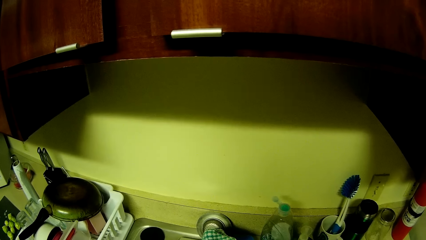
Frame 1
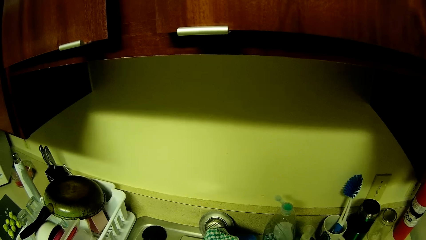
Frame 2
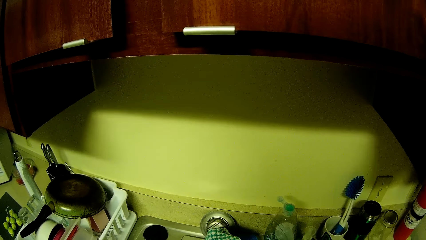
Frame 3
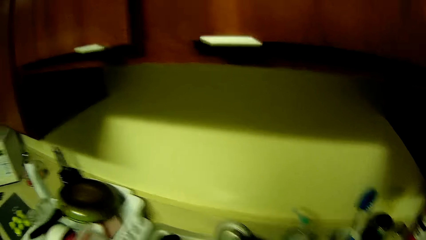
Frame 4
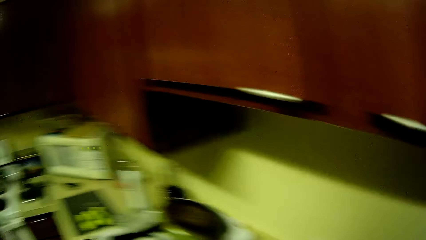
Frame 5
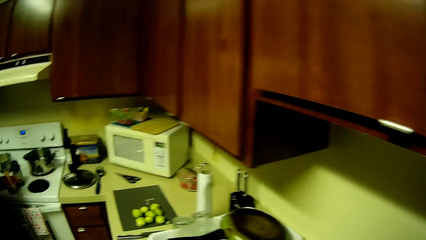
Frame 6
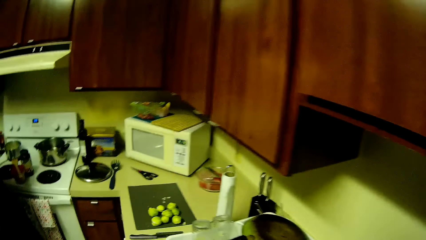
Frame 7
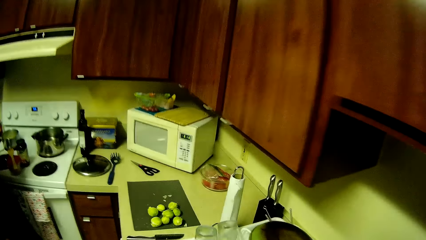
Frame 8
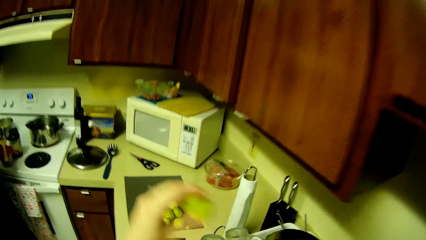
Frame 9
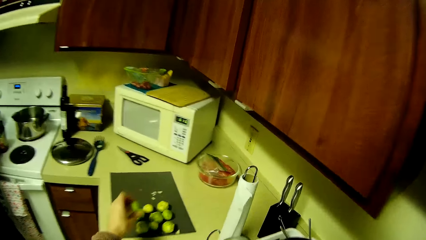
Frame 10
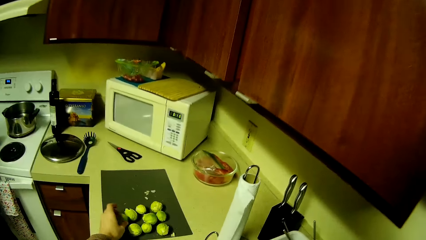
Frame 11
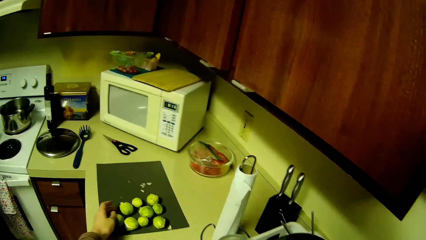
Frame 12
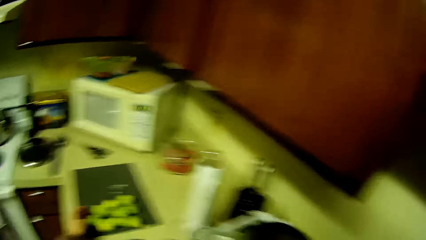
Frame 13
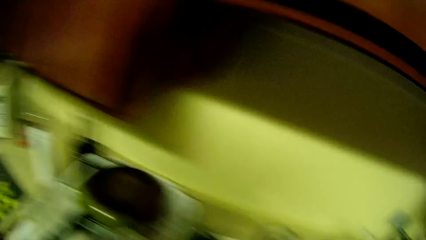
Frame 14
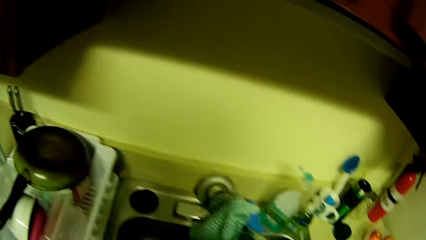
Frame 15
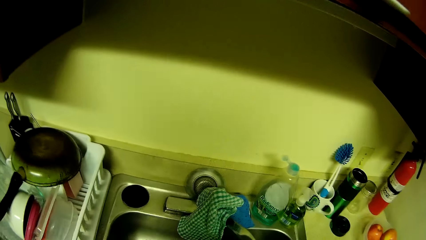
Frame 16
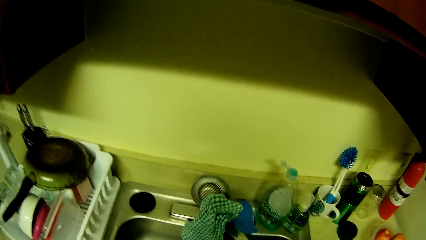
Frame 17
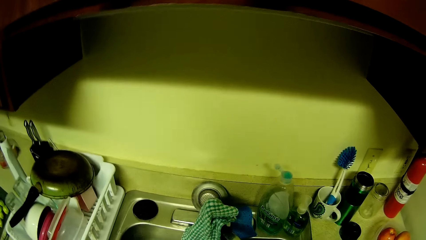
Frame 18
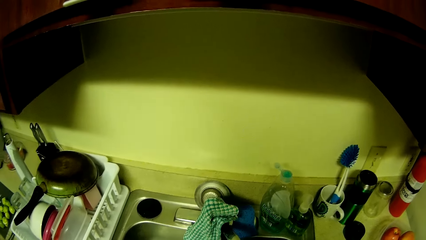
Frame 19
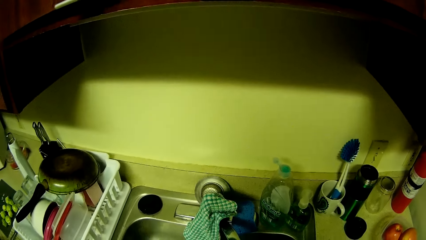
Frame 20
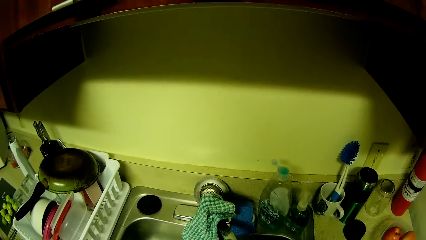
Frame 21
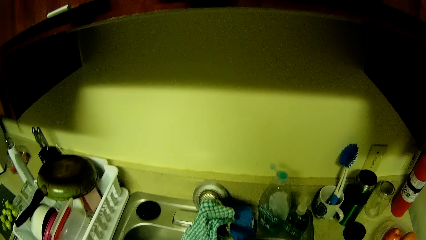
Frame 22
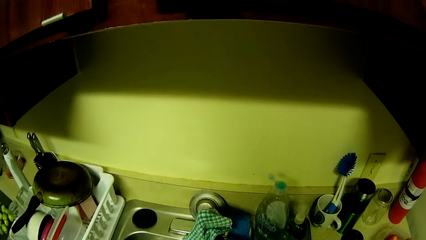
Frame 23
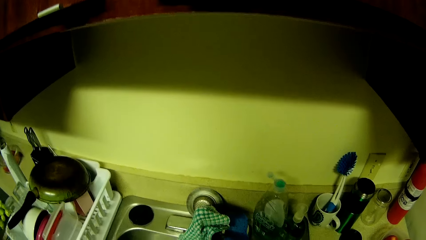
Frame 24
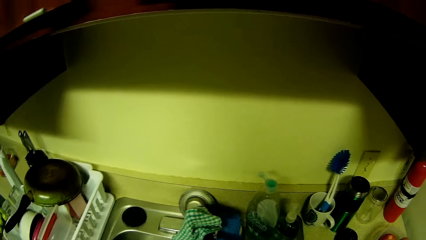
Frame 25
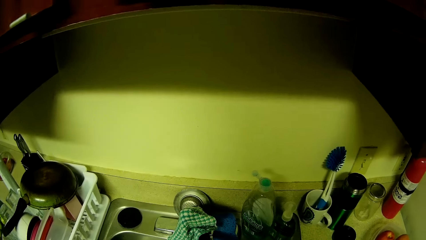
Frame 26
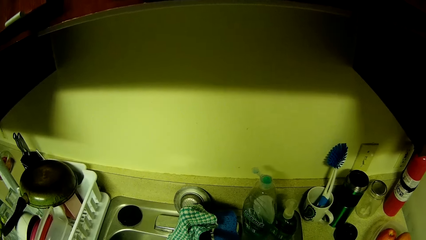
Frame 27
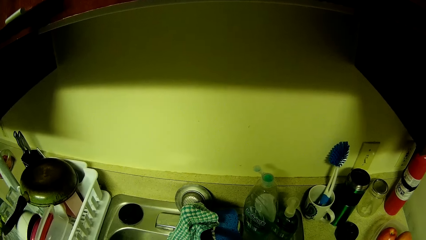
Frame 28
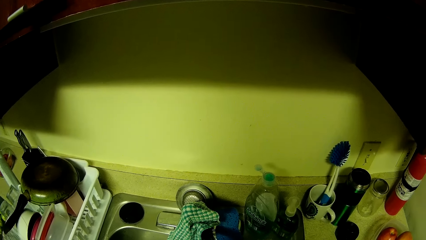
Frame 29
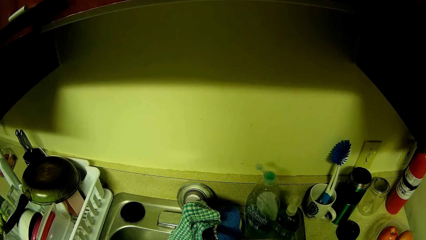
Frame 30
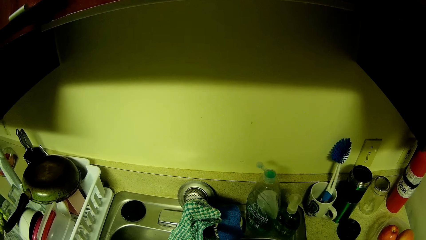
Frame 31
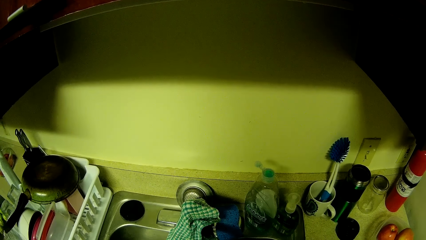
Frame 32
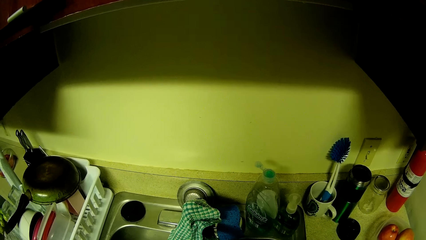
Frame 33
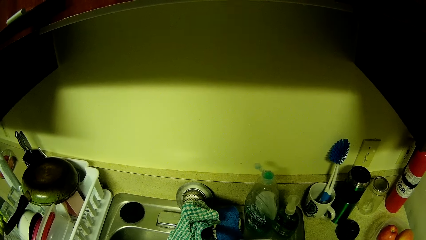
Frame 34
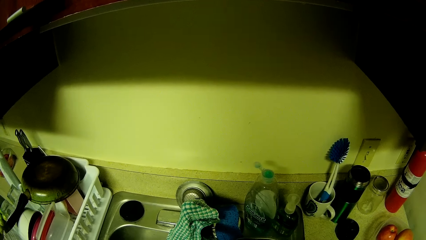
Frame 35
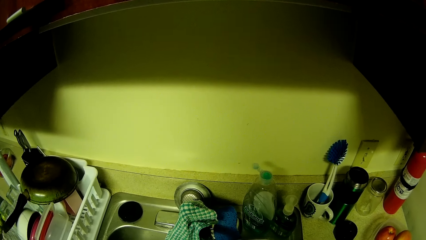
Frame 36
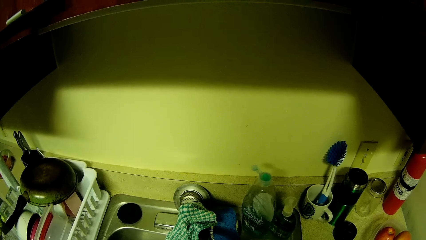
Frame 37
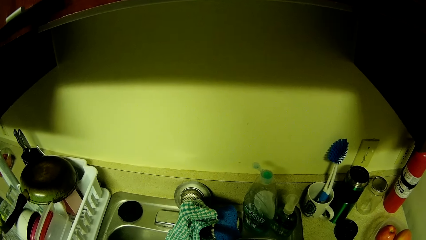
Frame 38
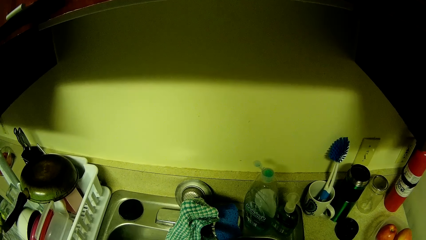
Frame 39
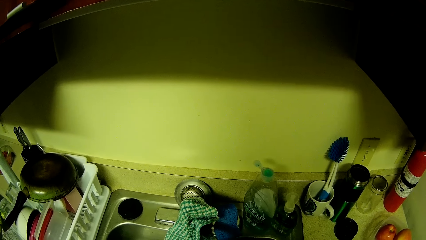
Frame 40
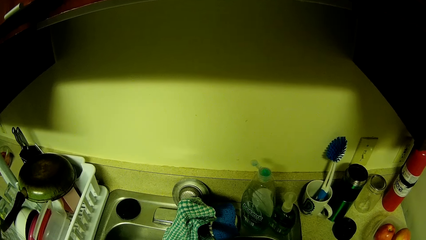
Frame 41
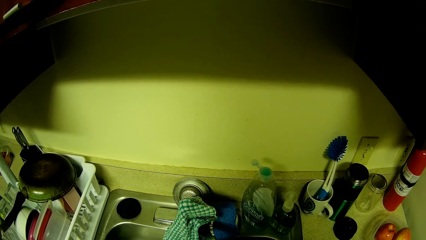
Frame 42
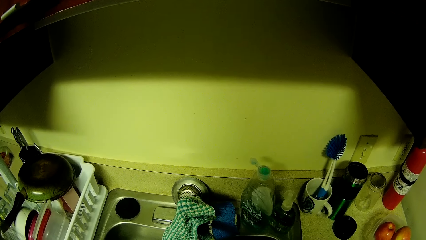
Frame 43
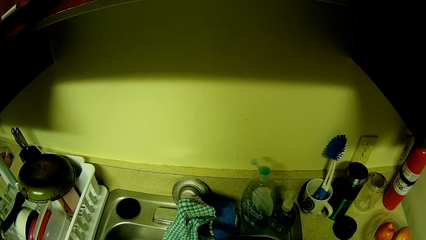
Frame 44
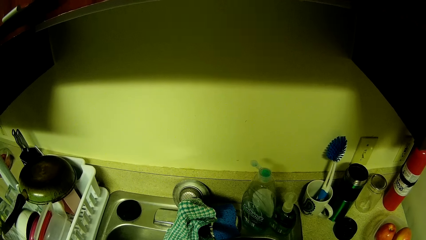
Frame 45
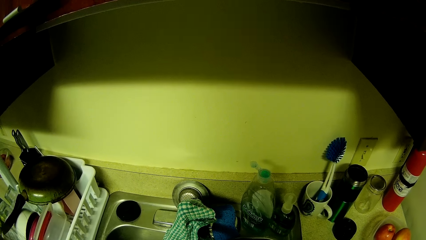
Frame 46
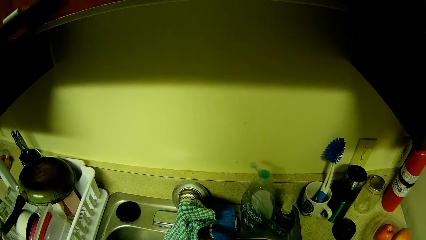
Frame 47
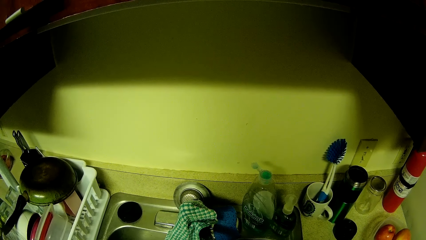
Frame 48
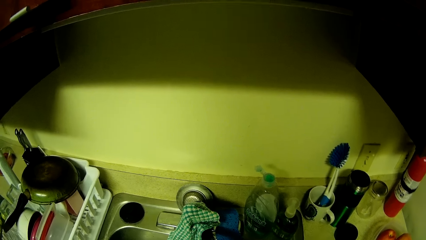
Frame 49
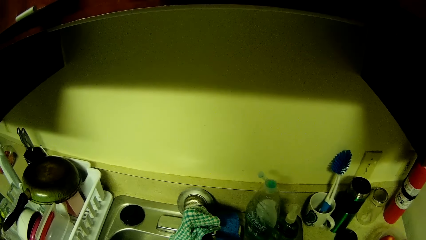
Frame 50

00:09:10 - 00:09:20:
The camera wearer drops fruit on the plastic board with her left hand. She holds something. She washes fruits with both hands in the sink.

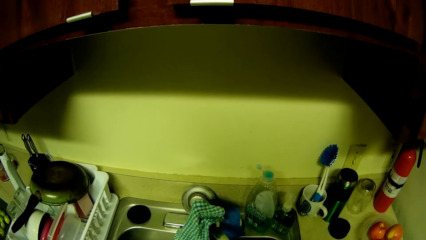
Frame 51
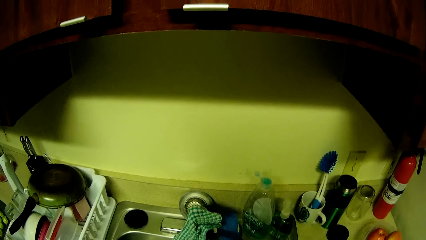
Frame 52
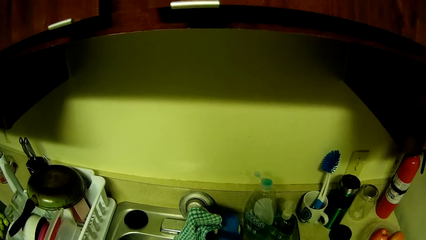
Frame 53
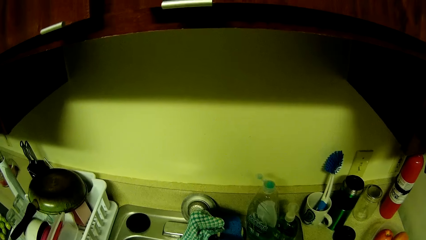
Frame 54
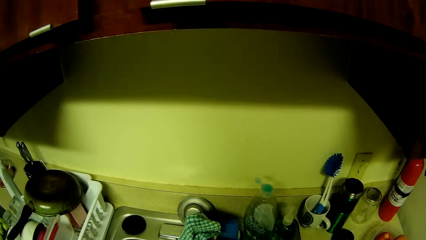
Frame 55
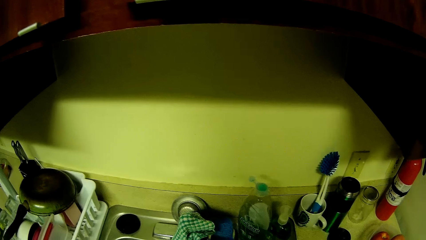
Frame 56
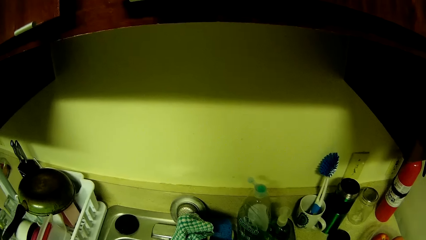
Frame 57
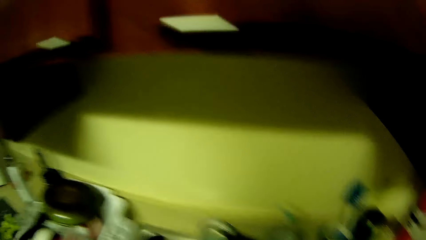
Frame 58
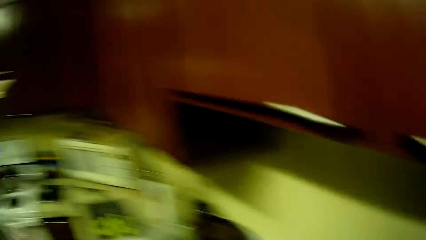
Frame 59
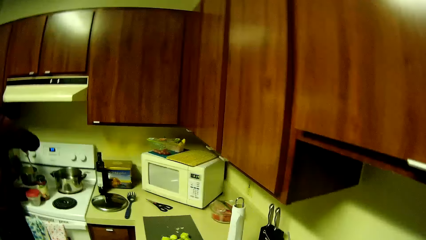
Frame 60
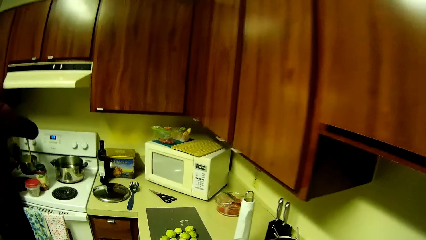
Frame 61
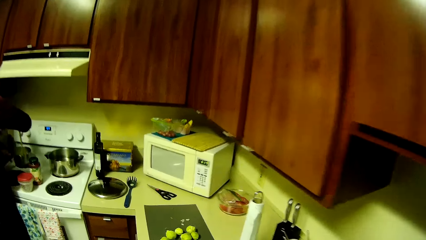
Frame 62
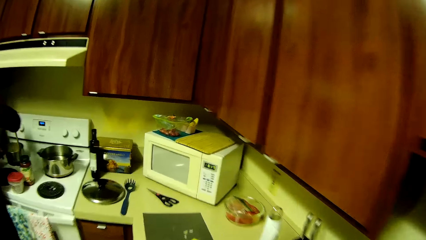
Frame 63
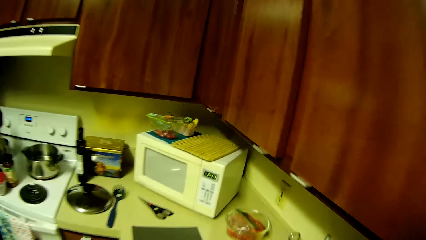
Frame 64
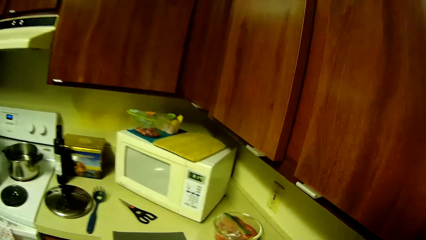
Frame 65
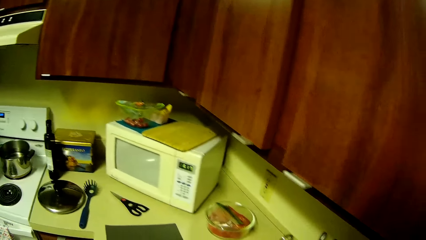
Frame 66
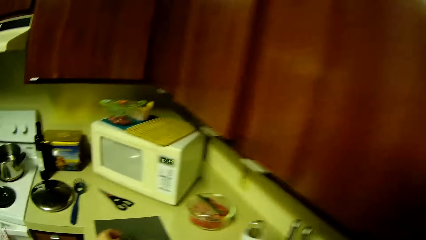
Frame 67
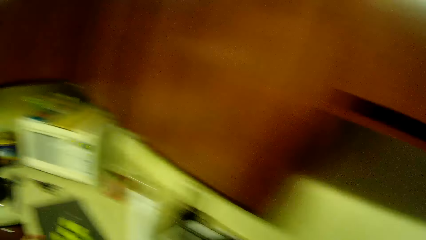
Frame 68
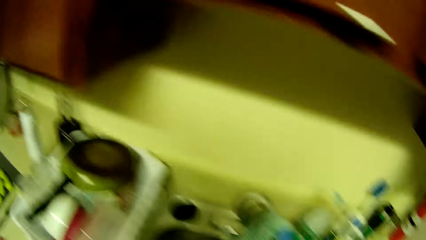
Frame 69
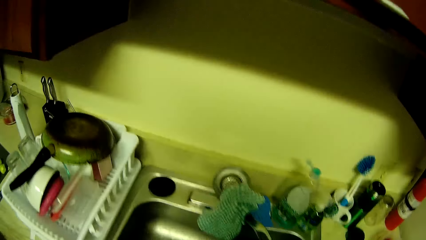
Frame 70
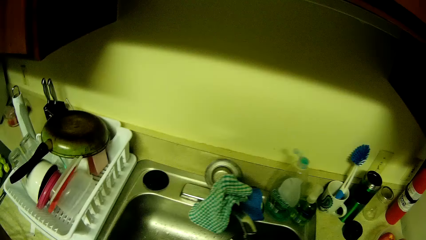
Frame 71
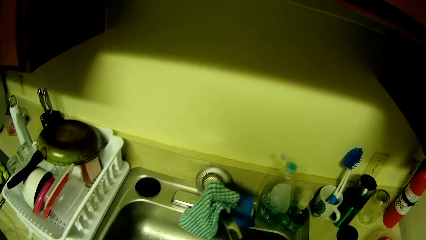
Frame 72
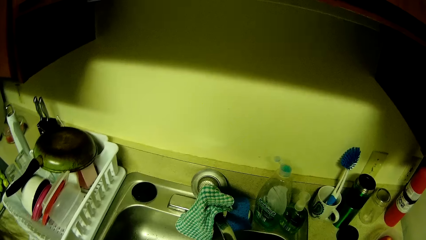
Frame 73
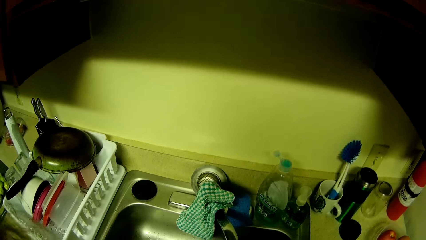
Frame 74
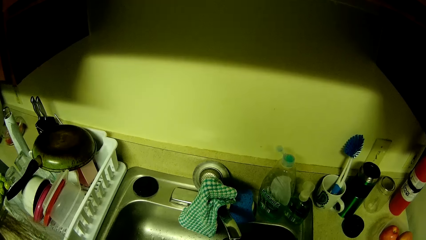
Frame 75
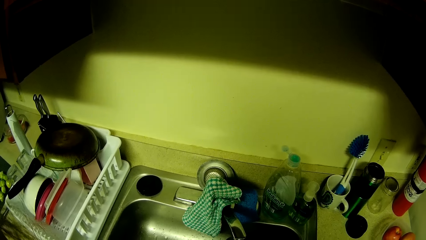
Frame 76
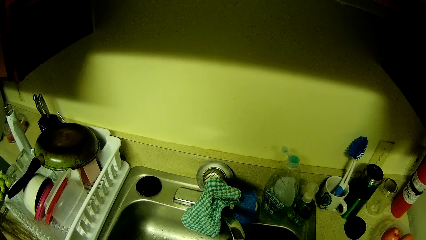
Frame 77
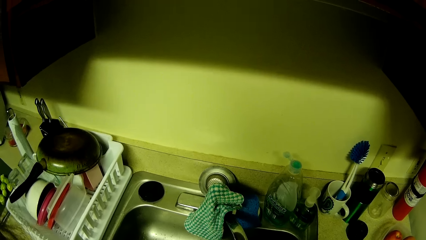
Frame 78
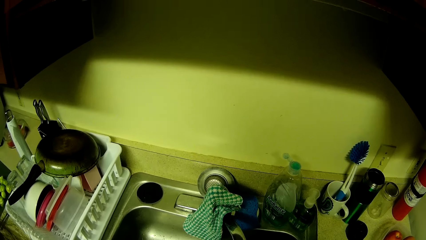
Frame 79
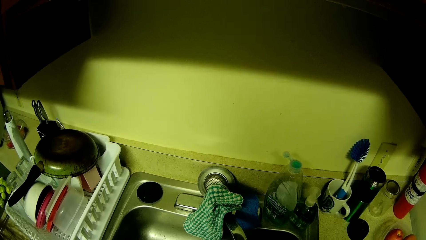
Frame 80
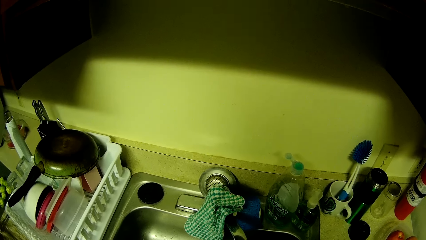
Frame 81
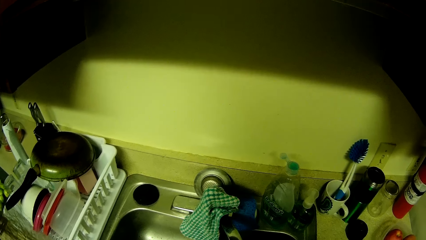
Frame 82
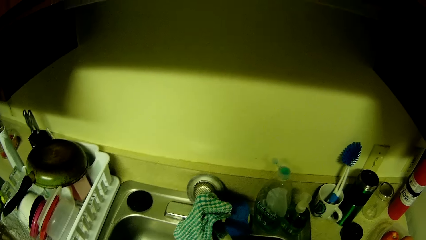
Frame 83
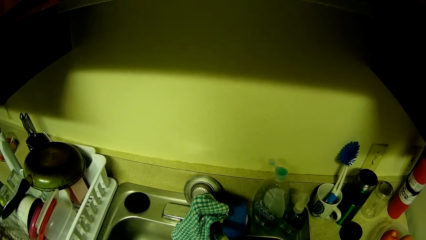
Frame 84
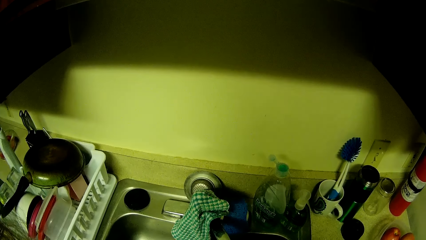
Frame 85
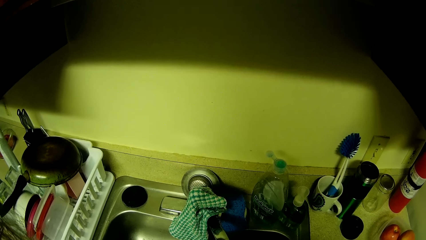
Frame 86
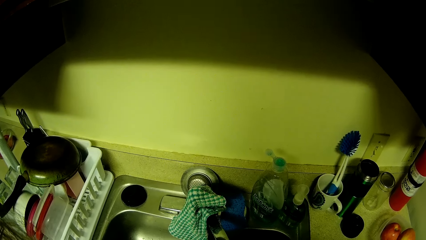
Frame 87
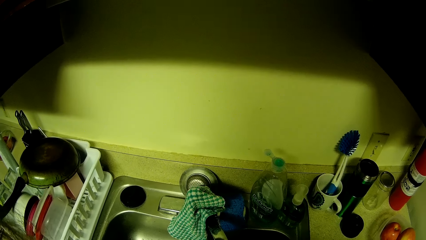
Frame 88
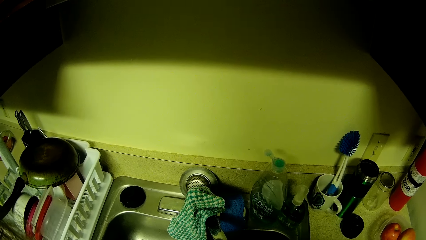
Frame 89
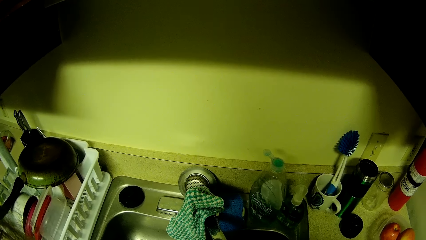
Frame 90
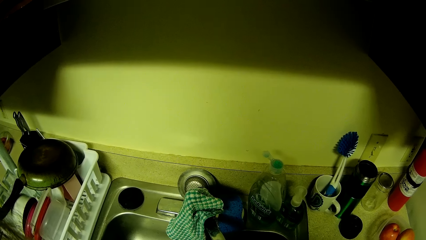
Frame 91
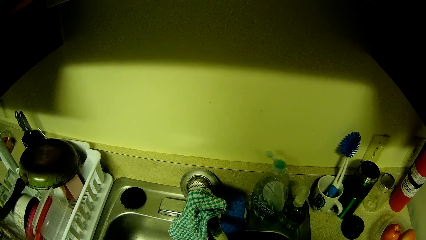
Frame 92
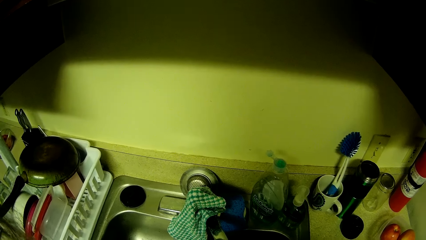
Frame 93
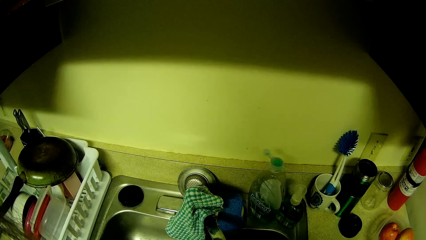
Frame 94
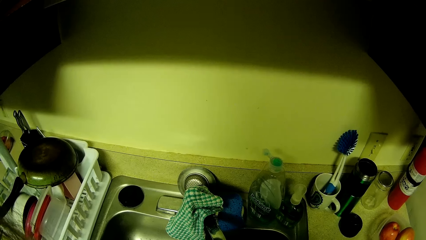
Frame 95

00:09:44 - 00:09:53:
The camera wearer mixes the meal. She picks up another fruit from the tray with her left hand. She washes the fruit in the basin with both hands. She looks at the utensils.
